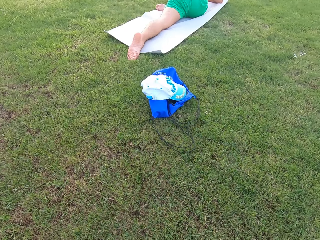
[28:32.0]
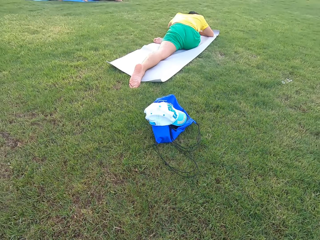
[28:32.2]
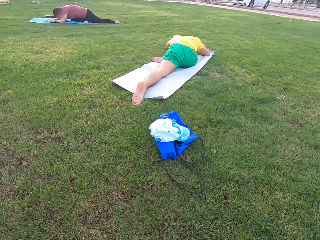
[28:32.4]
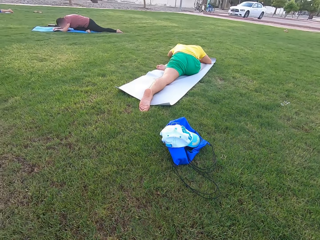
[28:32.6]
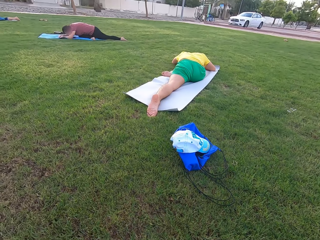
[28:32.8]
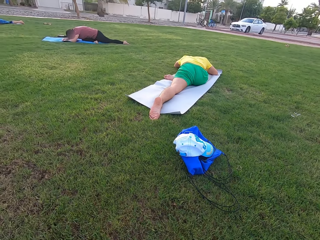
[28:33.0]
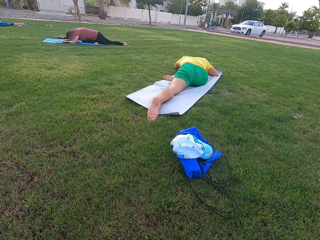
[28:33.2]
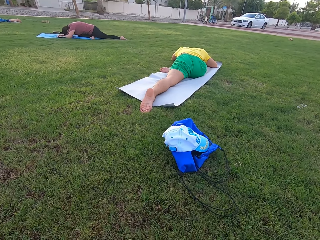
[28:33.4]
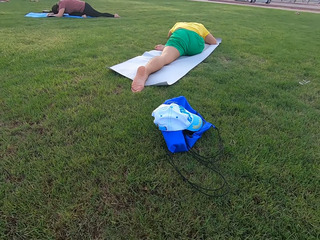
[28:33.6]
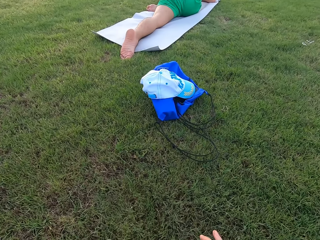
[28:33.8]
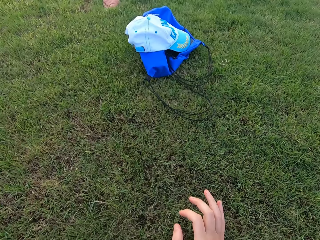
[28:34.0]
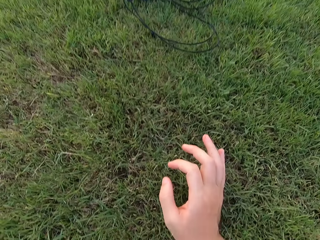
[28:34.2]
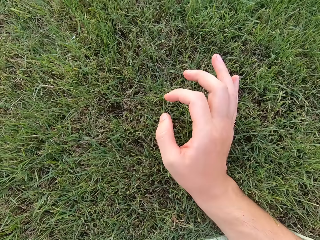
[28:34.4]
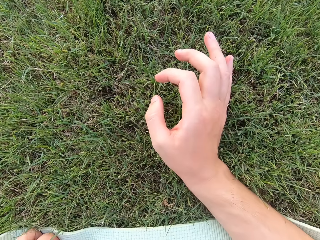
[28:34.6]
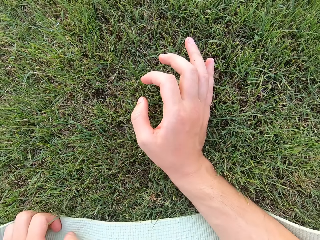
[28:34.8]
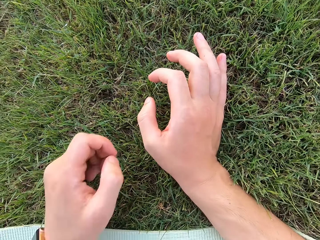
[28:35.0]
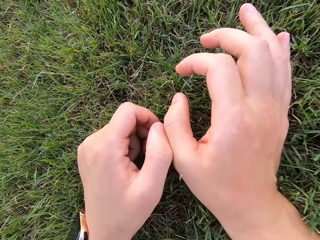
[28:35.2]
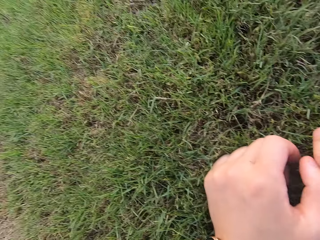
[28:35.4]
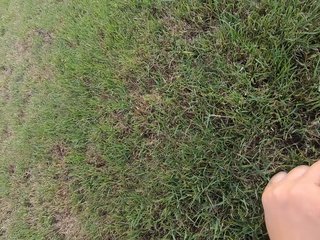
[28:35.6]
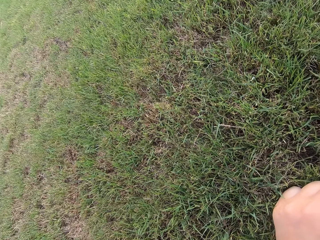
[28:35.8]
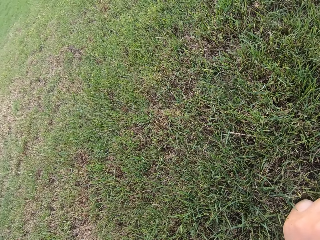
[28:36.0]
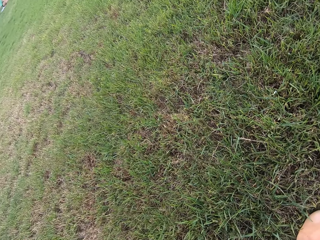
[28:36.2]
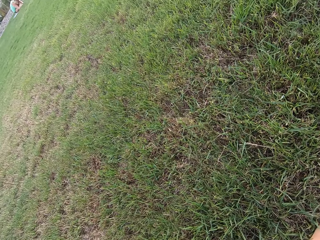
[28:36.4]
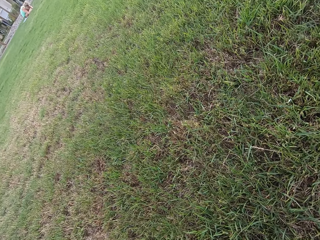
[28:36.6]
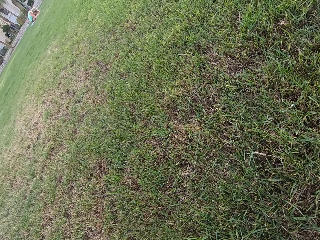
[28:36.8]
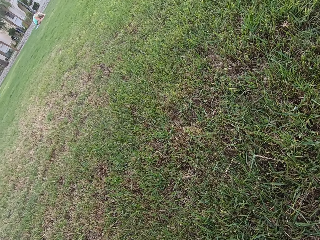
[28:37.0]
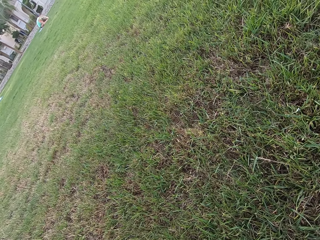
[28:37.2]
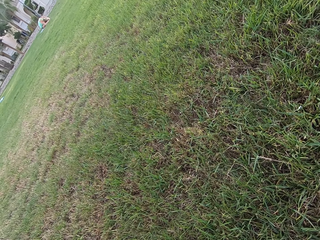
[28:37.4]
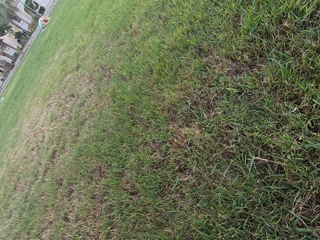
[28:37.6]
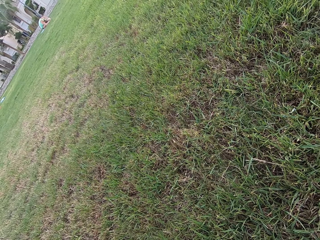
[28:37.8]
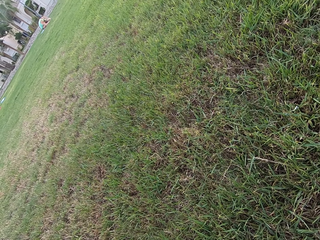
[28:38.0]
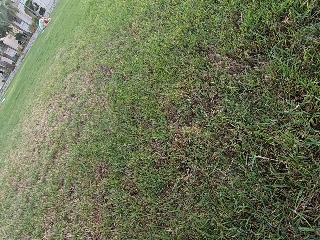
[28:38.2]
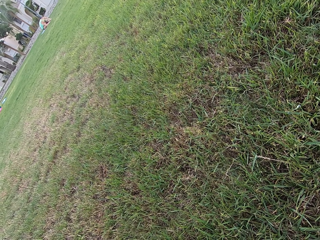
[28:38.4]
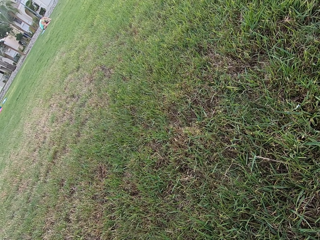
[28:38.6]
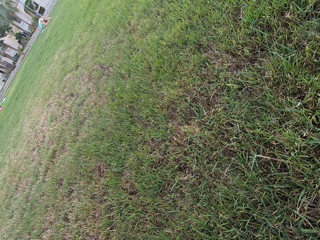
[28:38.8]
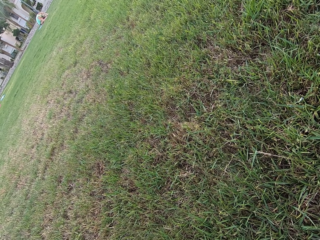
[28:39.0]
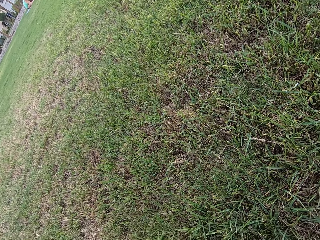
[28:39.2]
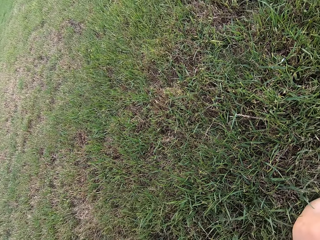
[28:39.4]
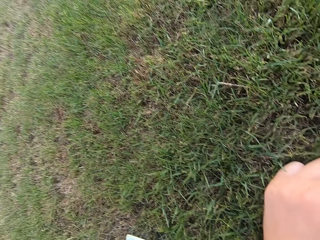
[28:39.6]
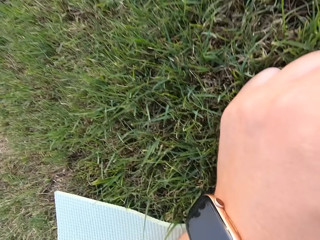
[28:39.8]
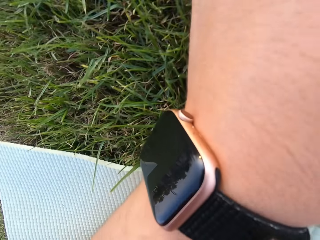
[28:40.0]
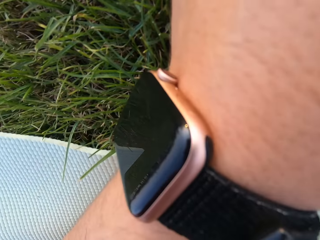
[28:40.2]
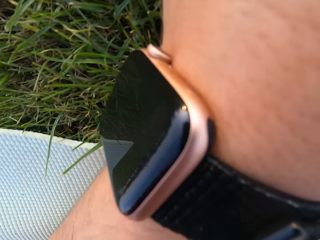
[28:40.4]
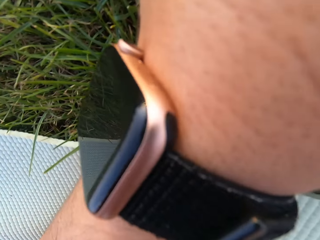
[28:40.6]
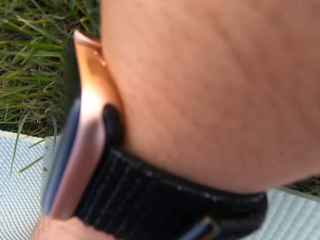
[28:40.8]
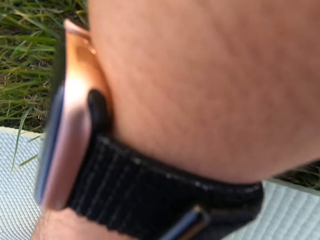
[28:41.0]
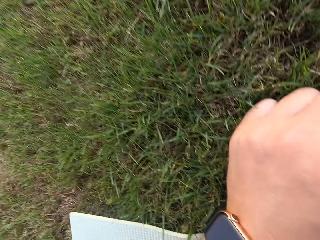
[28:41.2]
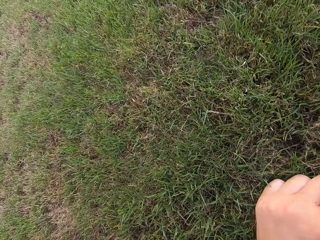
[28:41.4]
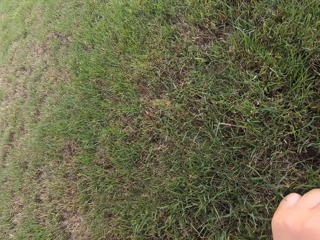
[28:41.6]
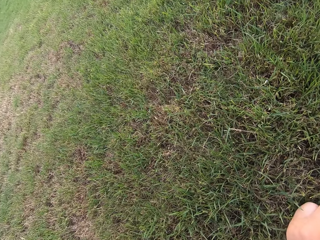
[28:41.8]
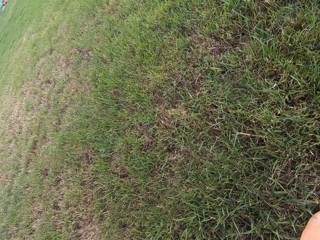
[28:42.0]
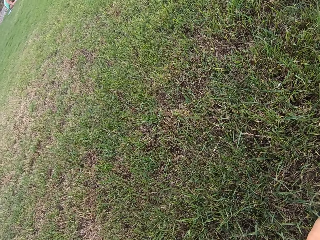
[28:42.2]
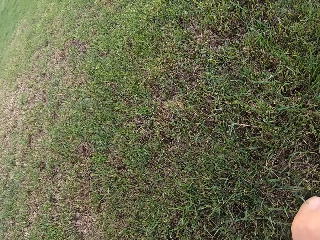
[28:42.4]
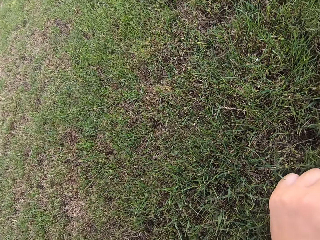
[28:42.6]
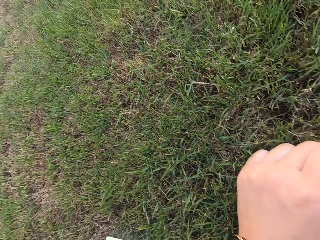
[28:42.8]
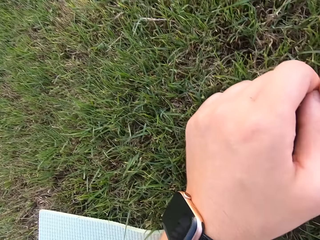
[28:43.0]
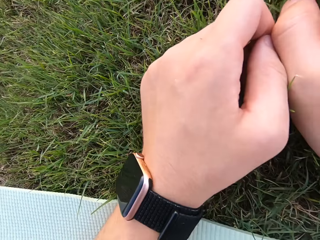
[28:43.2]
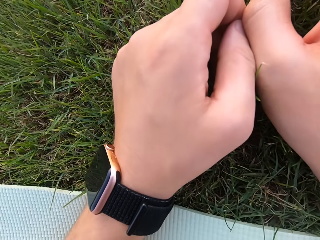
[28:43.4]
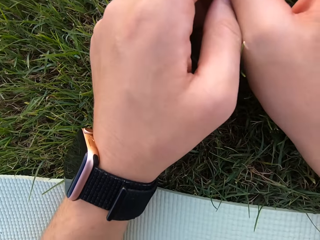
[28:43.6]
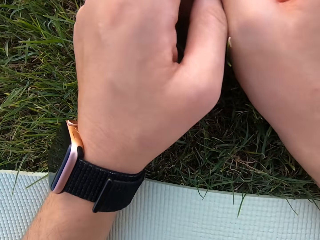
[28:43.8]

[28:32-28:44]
The camera wearer moves the left hand in front. They look at the watch.

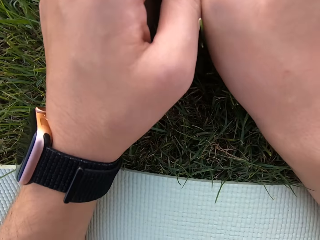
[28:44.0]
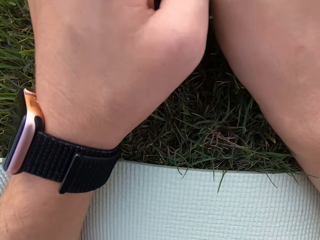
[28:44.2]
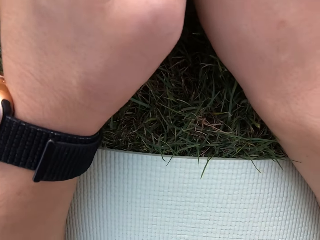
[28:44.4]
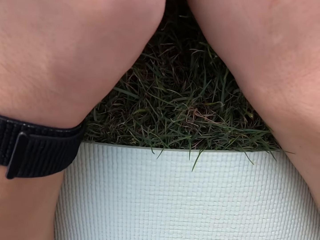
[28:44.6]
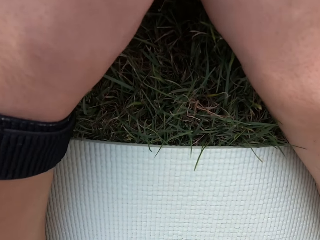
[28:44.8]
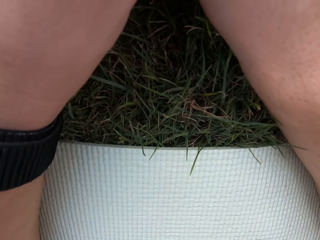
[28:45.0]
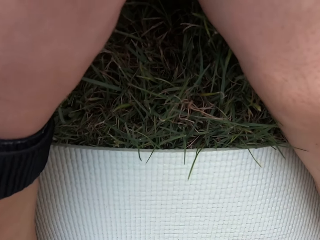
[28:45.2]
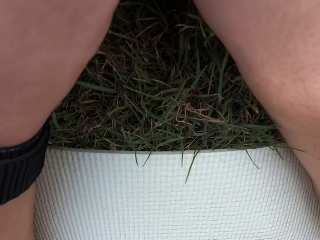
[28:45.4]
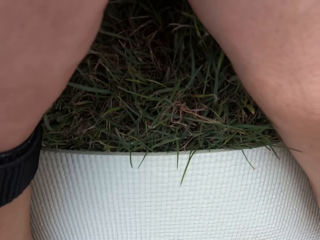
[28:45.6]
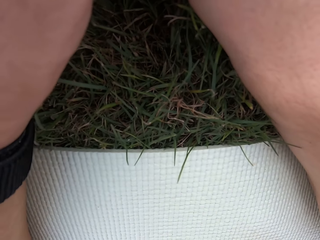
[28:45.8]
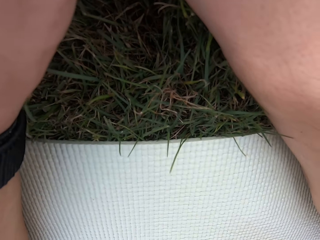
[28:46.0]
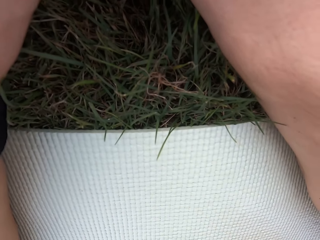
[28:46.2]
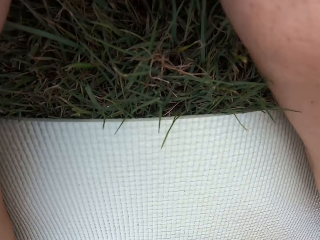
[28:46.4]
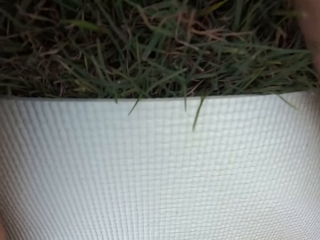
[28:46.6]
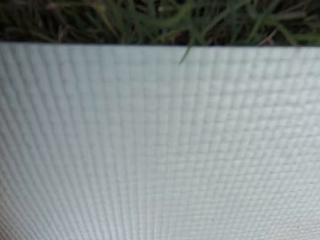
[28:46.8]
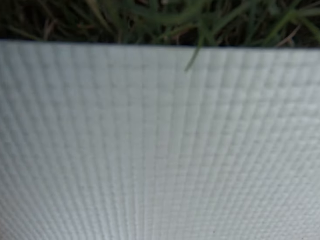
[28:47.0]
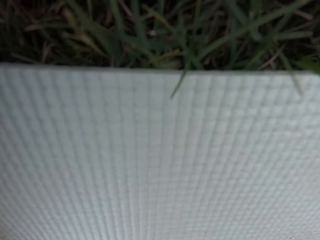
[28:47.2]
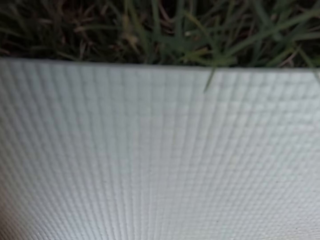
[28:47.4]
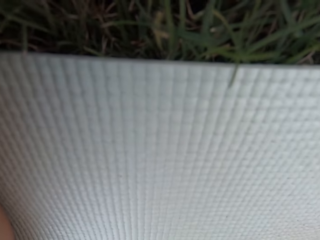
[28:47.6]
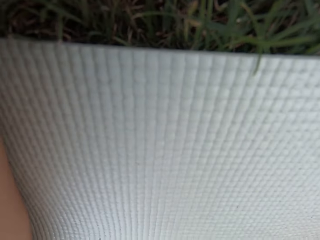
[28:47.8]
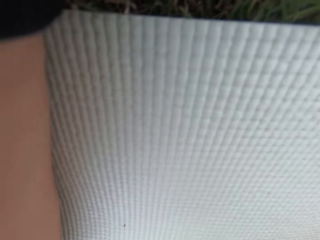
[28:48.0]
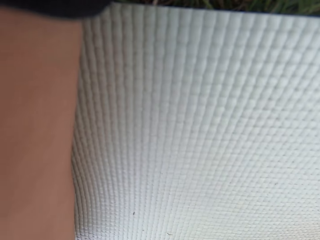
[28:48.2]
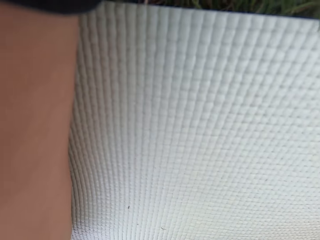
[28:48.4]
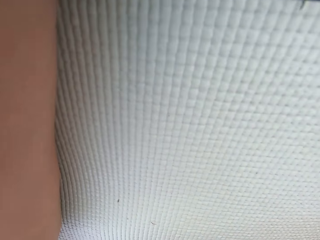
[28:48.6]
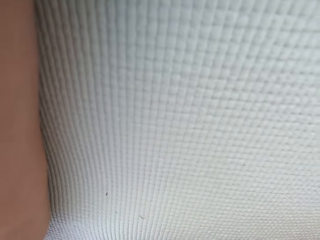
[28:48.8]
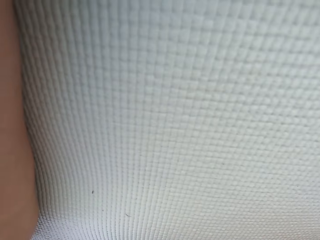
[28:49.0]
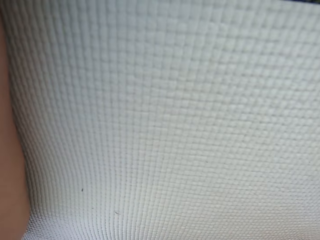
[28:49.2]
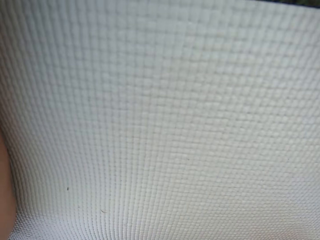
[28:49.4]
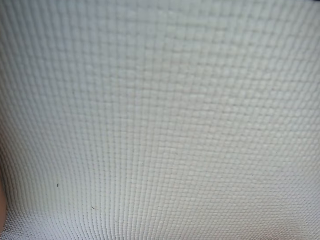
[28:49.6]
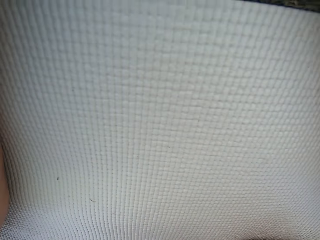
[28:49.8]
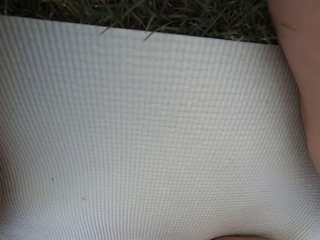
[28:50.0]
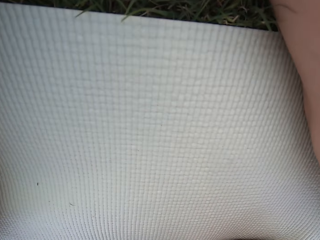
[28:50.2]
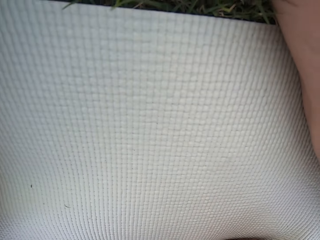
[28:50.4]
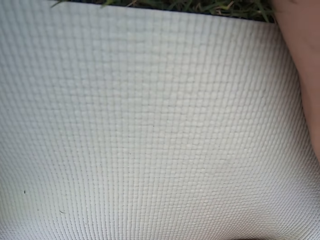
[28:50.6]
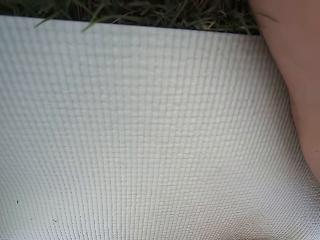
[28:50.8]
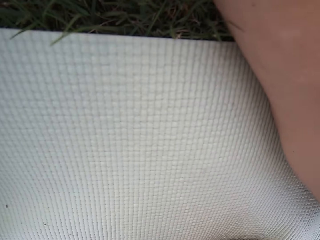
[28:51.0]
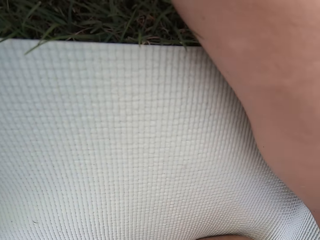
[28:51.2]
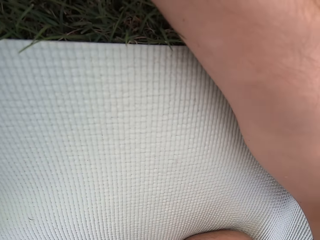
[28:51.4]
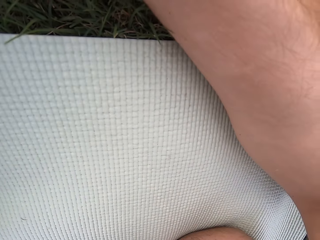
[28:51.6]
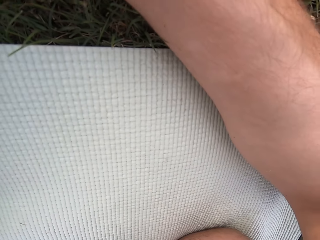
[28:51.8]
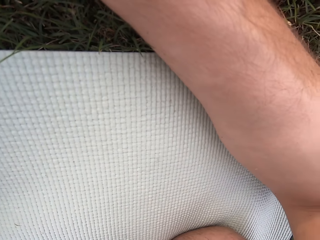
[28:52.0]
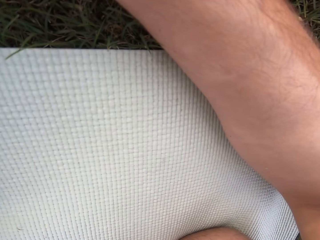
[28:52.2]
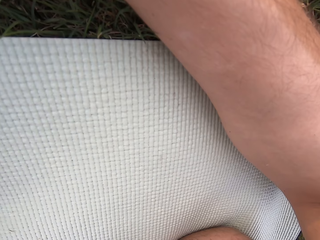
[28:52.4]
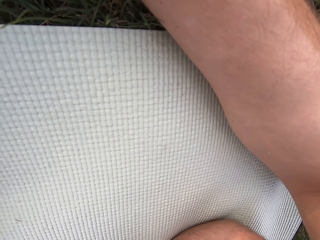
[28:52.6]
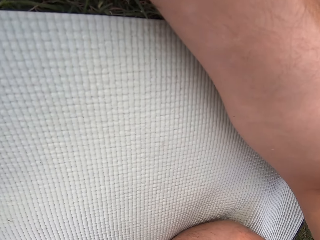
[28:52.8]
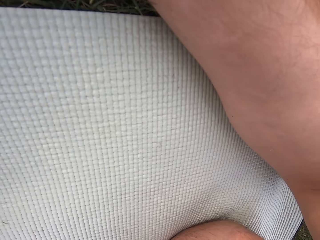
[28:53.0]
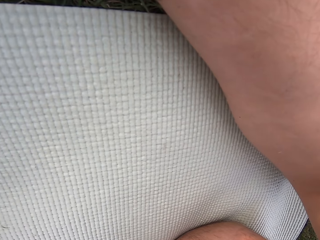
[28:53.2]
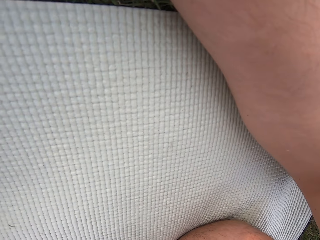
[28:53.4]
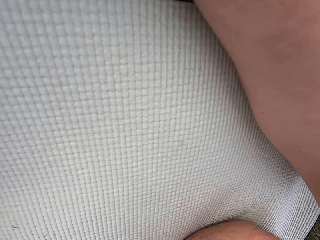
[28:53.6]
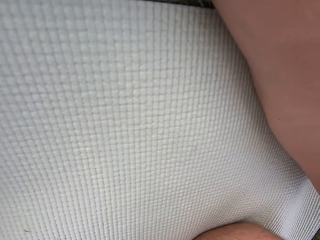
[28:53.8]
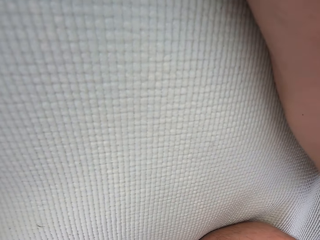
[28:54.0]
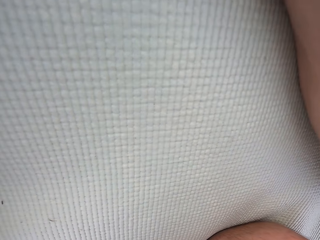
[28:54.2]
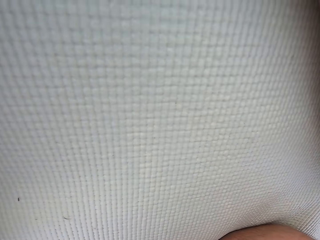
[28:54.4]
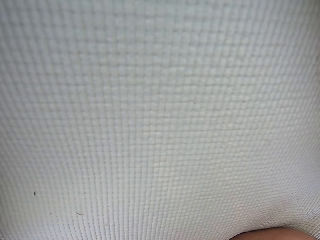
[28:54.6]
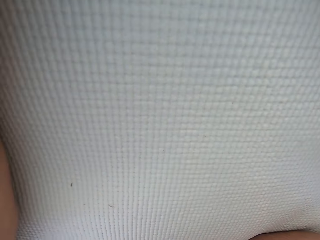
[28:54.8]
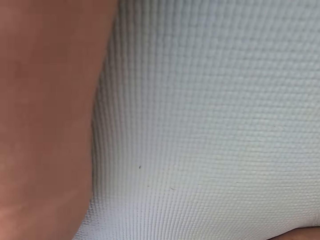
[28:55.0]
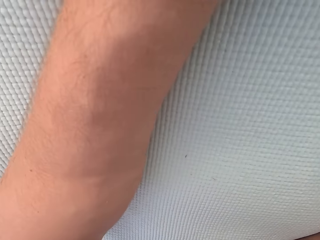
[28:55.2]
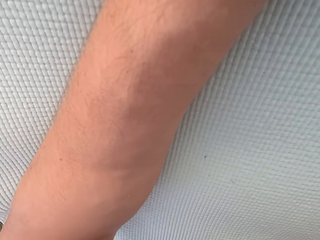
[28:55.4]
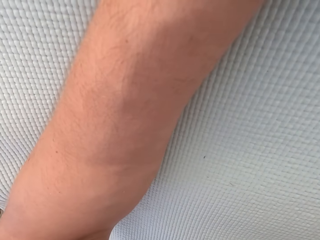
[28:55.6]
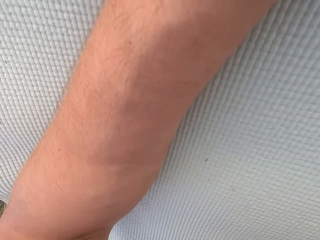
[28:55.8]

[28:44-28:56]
The camera wearer stares at the exercise mat on the ground.
